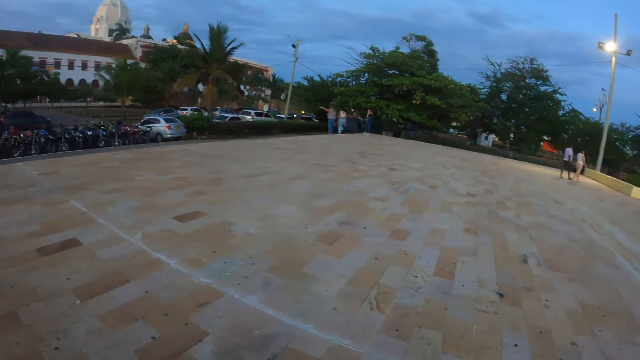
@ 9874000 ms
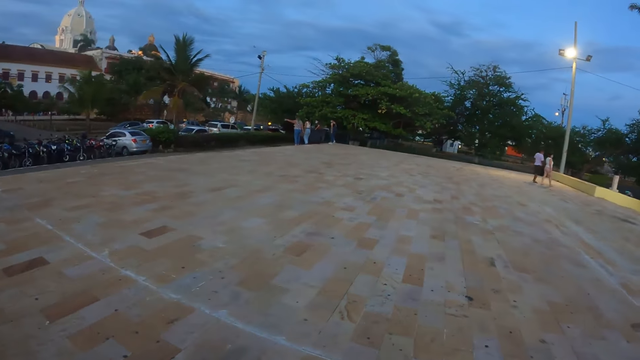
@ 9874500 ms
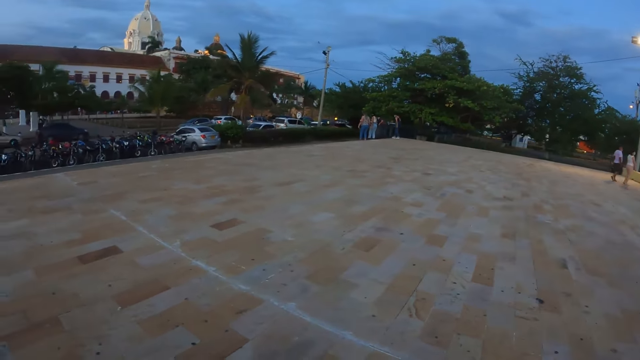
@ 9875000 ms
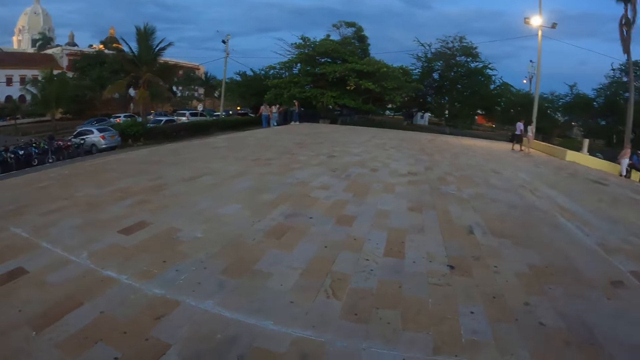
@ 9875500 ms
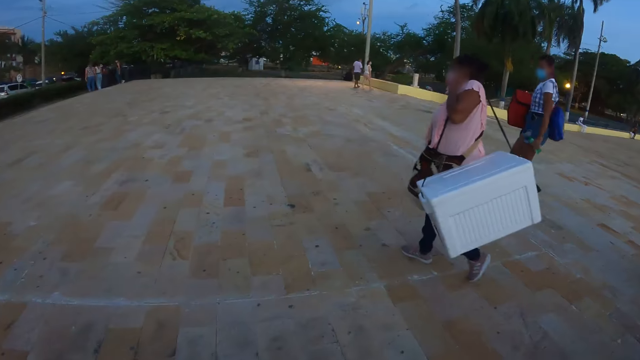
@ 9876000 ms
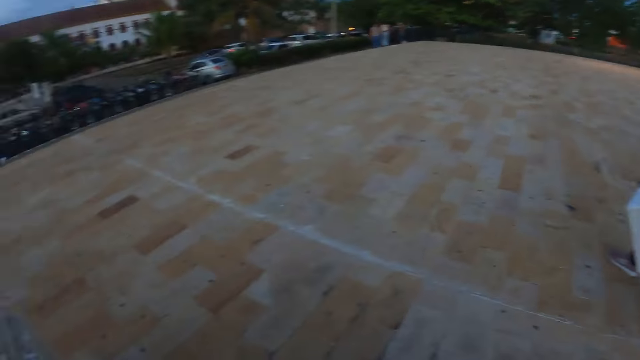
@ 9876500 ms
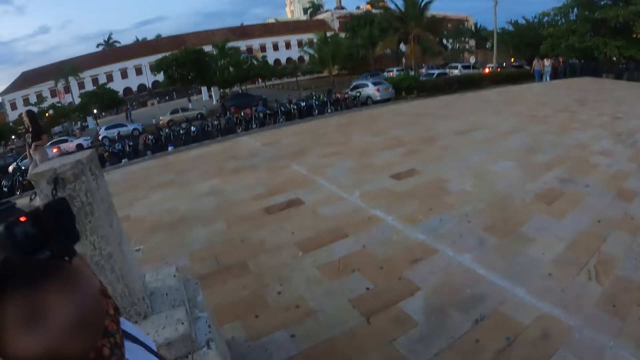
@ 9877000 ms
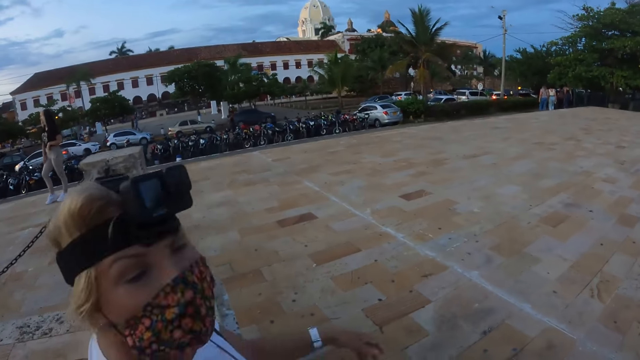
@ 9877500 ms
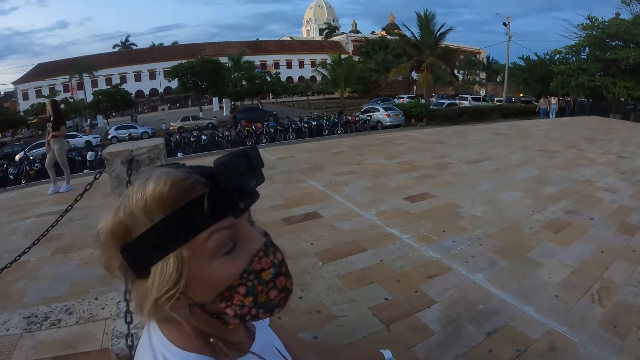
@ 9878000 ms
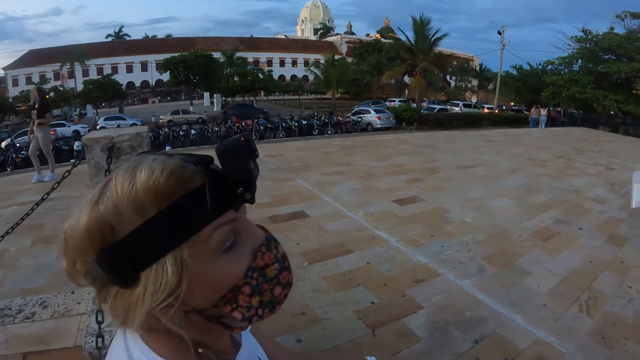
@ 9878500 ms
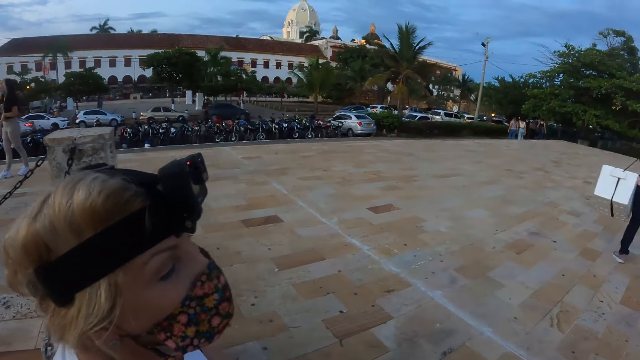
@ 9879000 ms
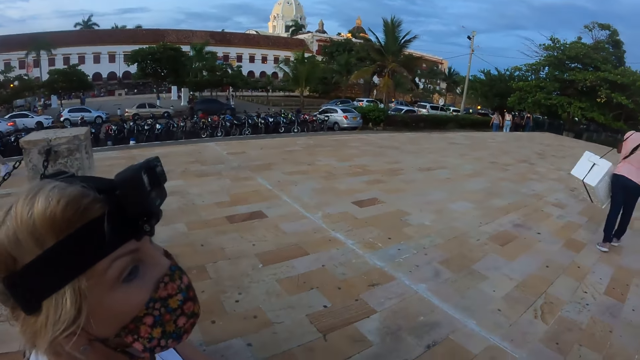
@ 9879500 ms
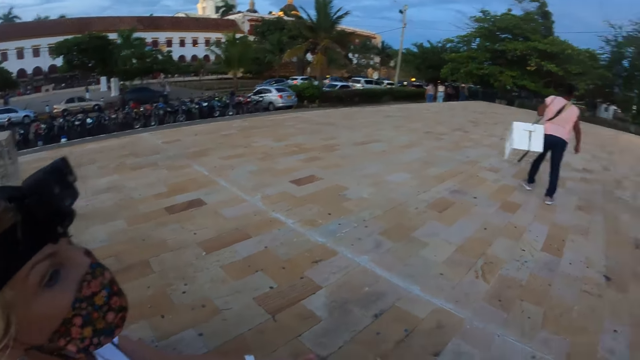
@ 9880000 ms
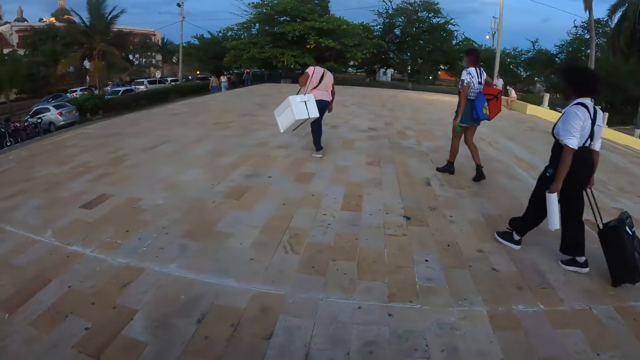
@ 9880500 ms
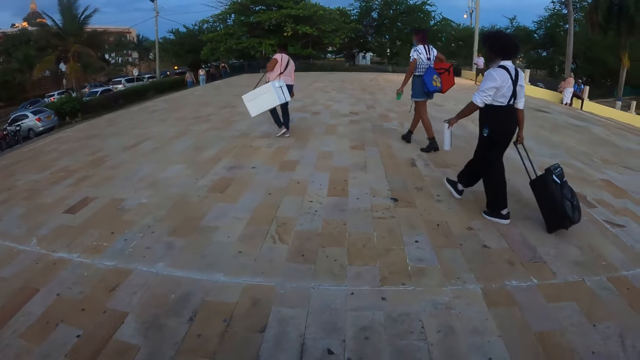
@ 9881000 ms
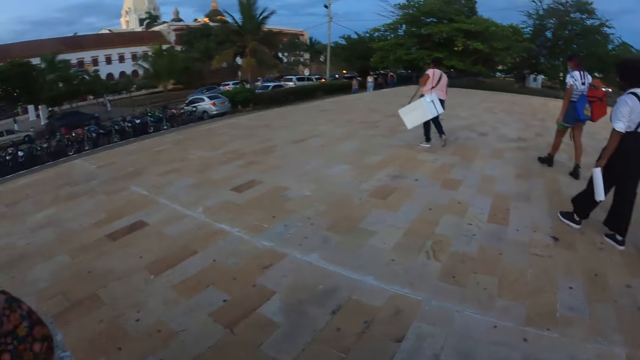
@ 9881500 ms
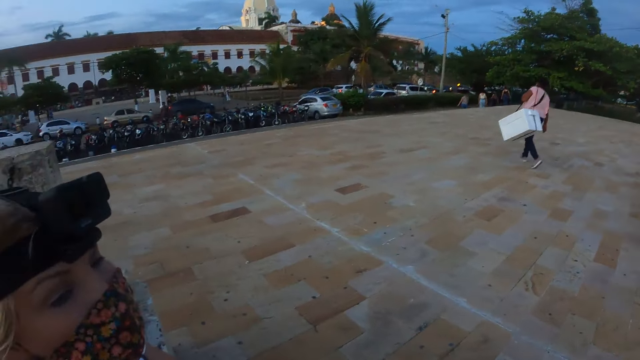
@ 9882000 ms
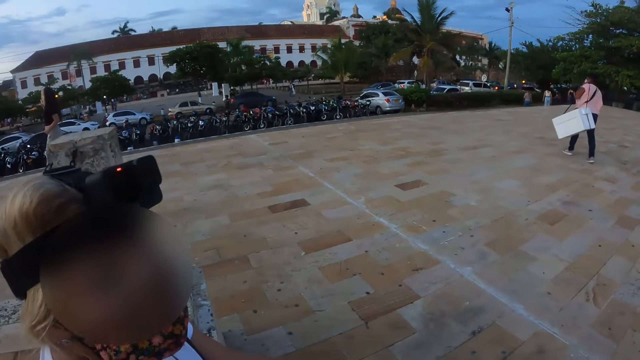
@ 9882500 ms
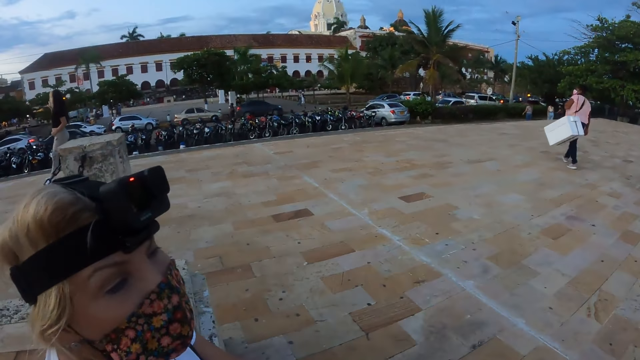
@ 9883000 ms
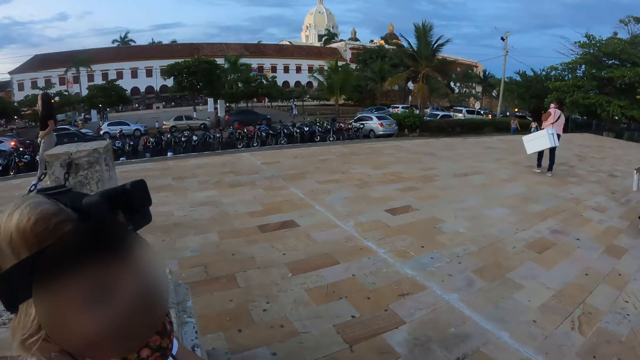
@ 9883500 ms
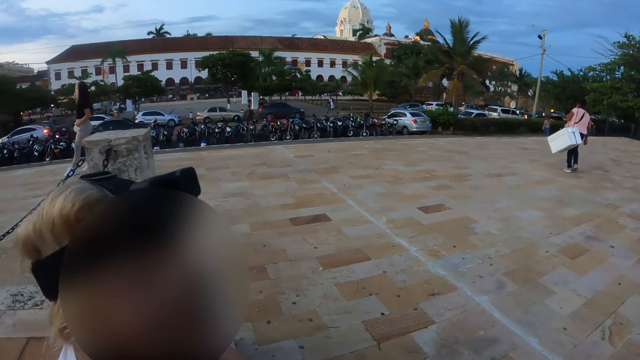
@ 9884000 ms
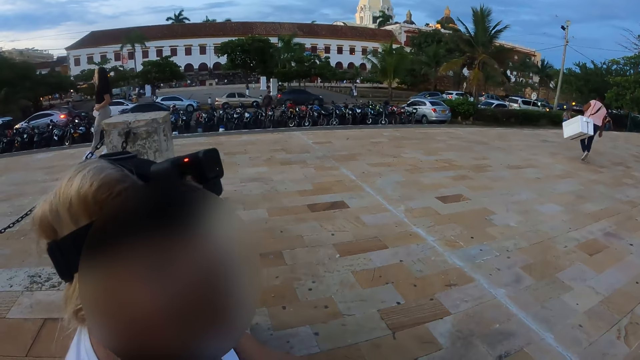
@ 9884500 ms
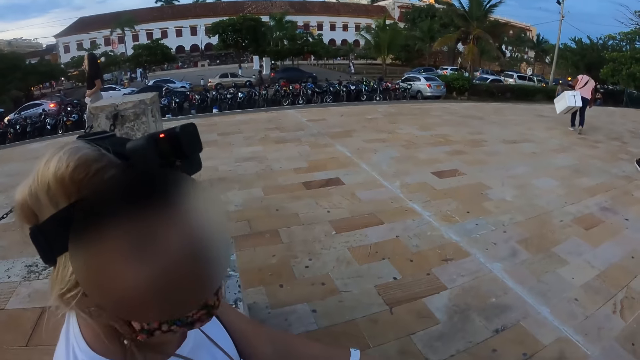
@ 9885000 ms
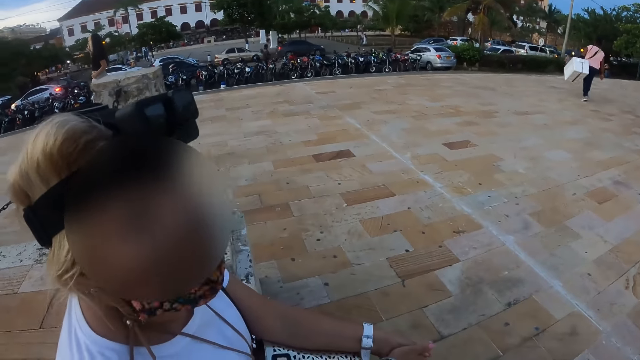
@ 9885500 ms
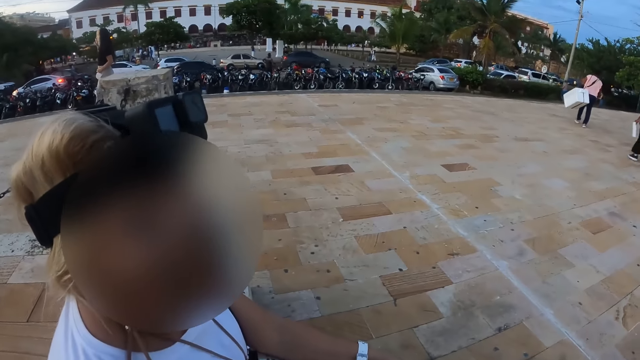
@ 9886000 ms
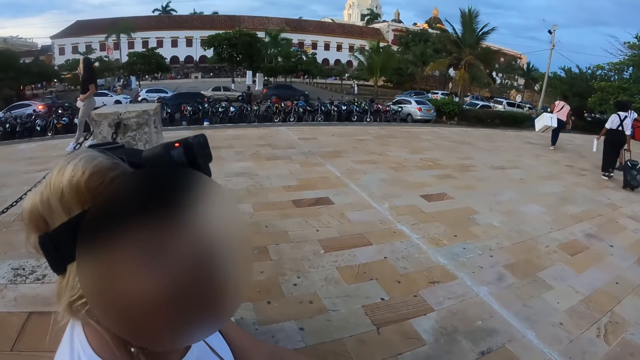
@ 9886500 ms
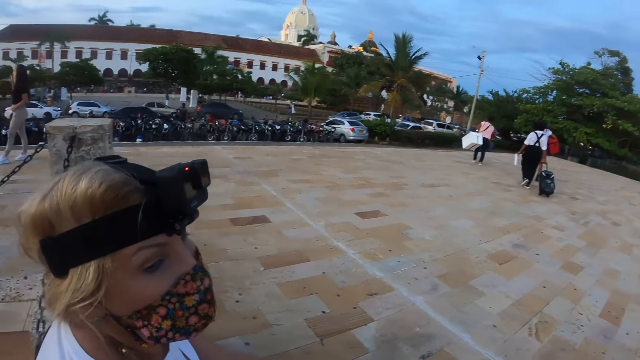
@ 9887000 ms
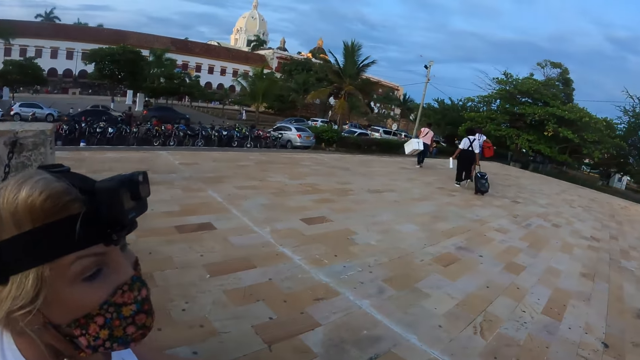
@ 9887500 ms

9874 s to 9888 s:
The camera wearer looks around. They look around again. A person shakes their head. The camera wearer looks around. They look around again.

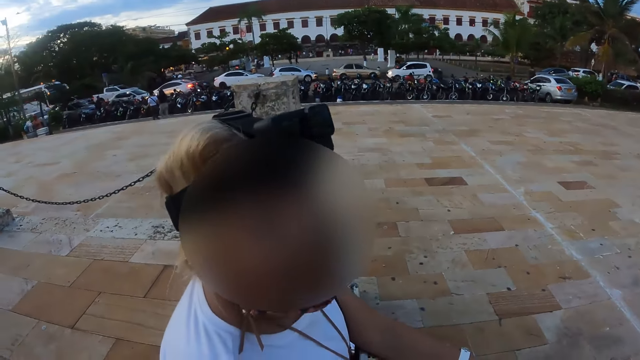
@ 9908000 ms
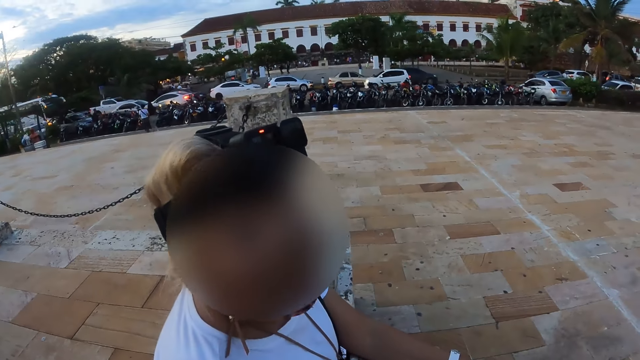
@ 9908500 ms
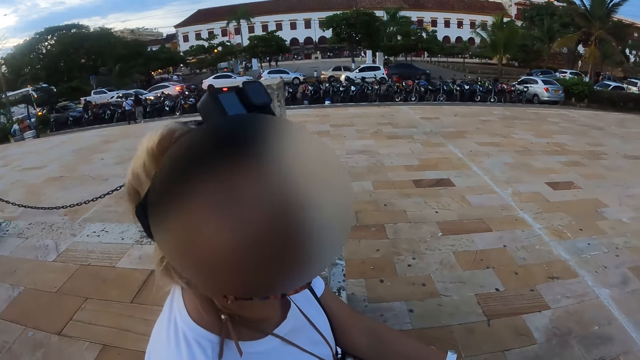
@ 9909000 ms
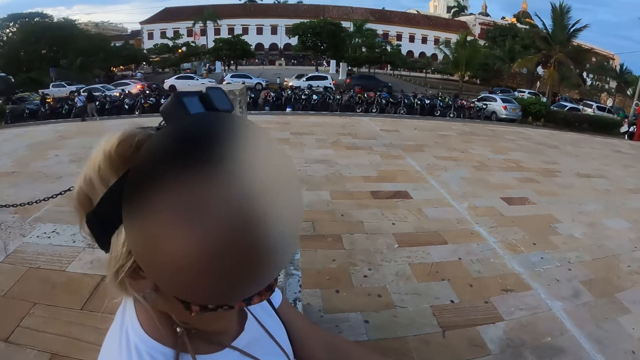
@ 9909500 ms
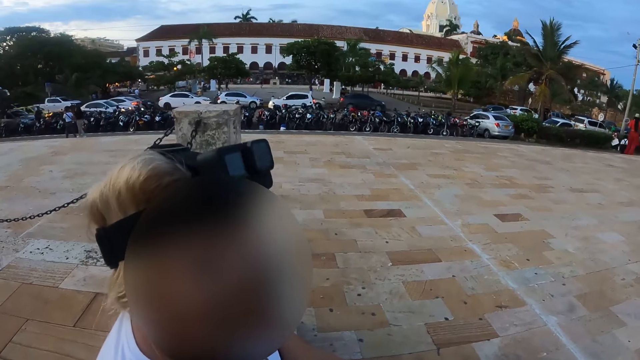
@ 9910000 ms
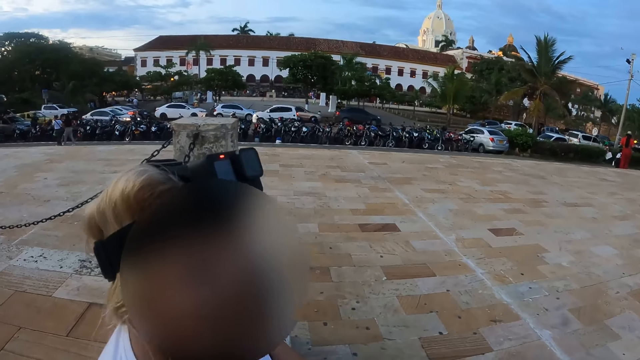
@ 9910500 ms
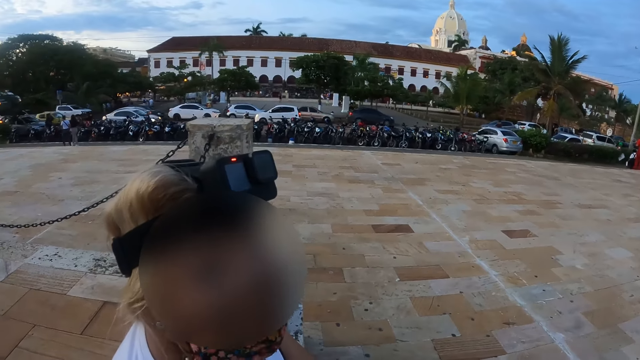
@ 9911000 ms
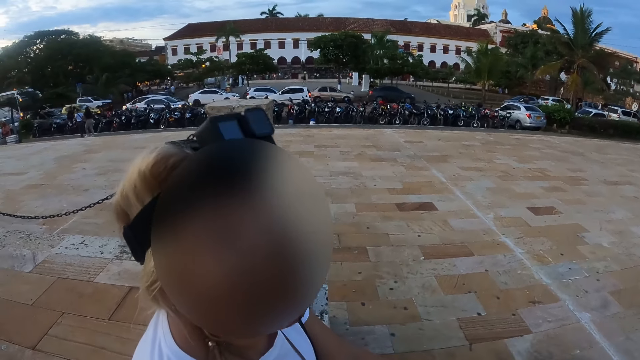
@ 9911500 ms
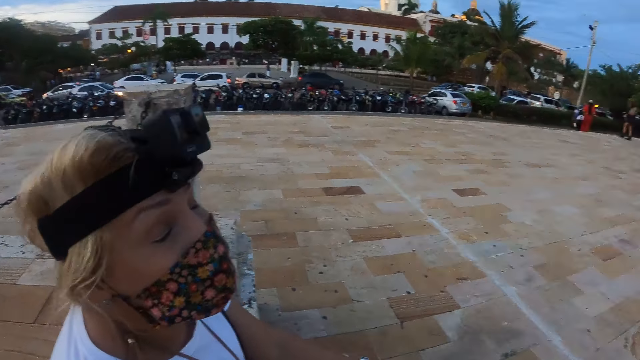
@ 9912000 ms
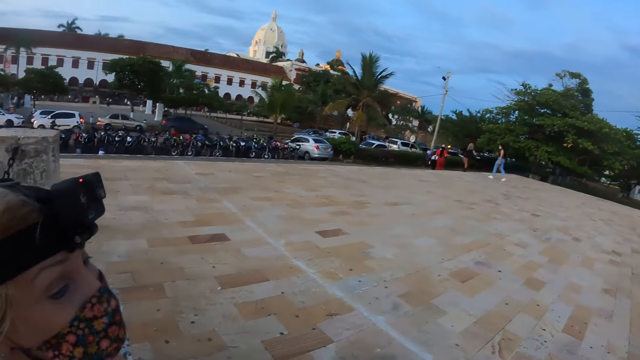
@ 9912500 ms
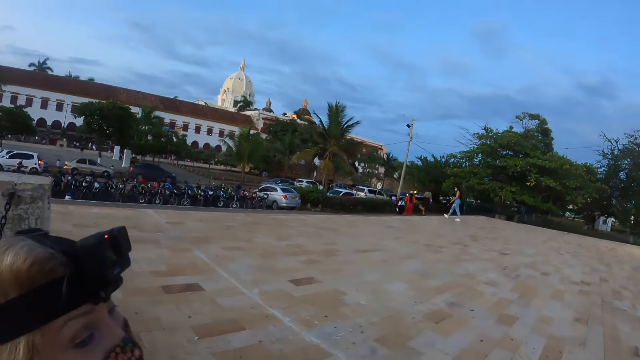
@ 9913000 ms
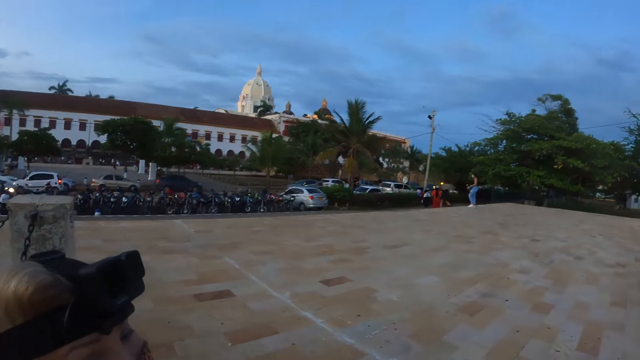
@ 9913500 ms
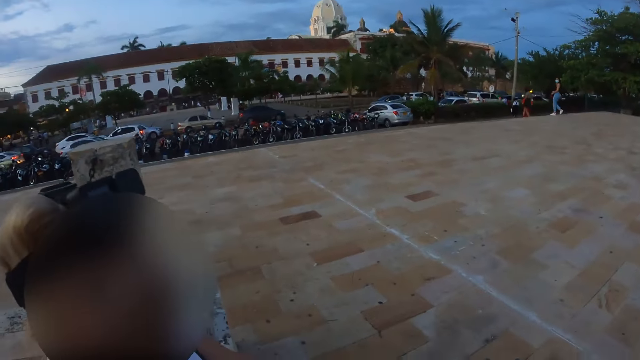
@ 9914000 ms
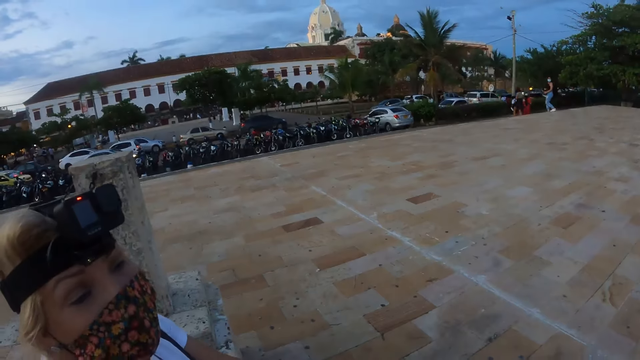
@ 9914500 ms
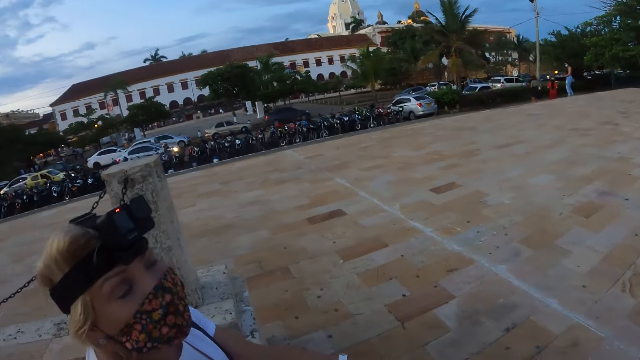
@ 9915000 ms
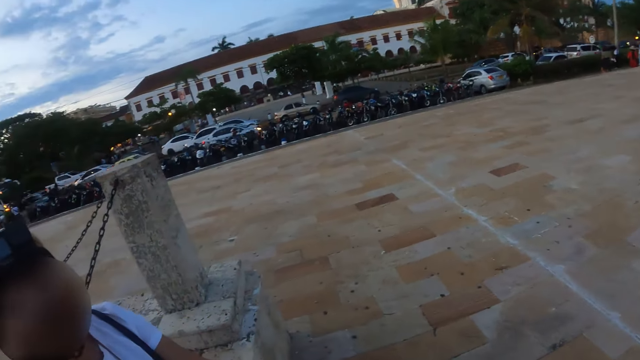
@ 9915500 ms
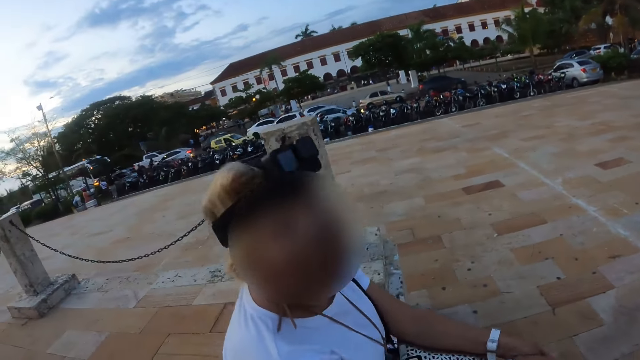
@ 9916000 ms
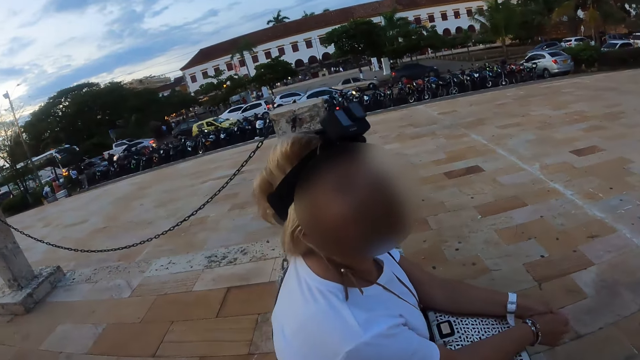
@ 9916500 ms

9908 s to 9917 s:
A person shakes their head.
